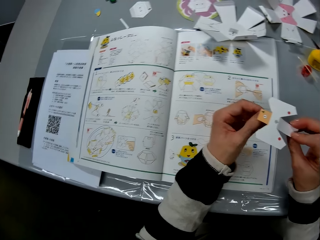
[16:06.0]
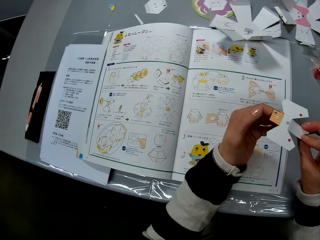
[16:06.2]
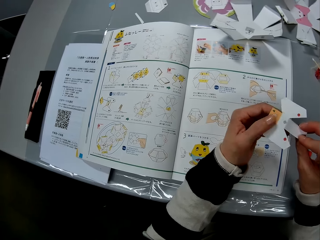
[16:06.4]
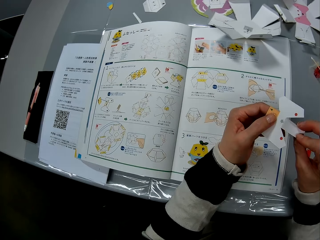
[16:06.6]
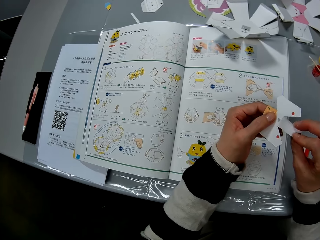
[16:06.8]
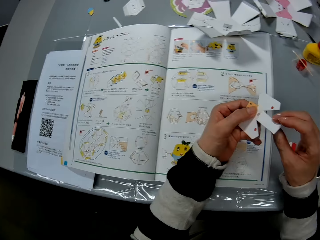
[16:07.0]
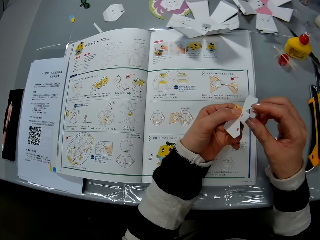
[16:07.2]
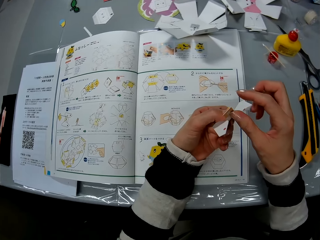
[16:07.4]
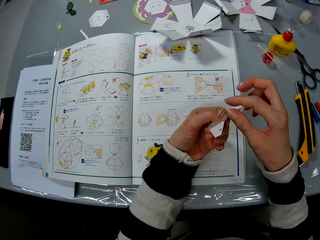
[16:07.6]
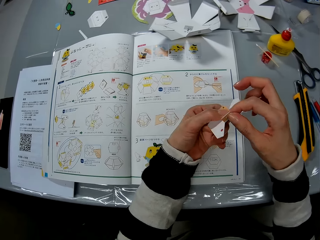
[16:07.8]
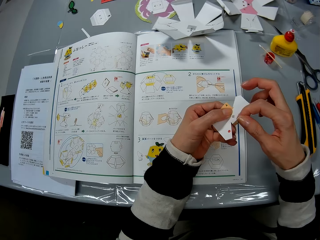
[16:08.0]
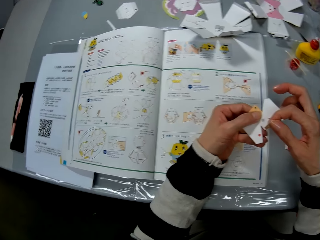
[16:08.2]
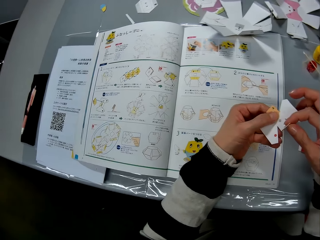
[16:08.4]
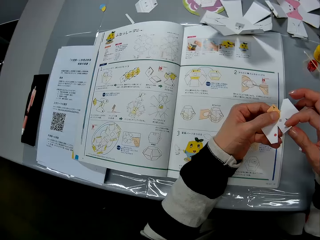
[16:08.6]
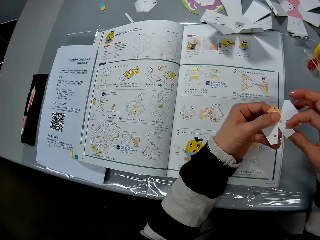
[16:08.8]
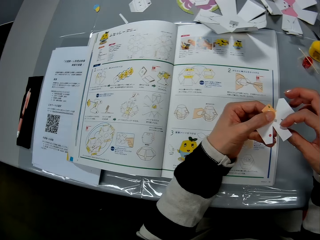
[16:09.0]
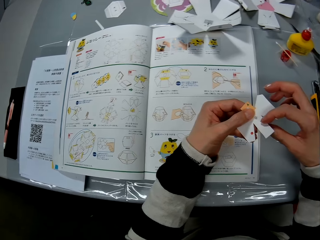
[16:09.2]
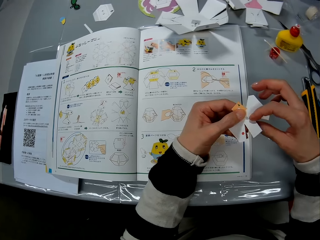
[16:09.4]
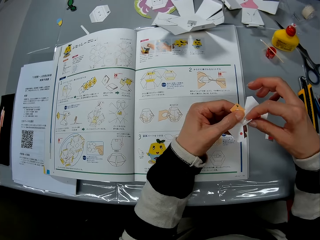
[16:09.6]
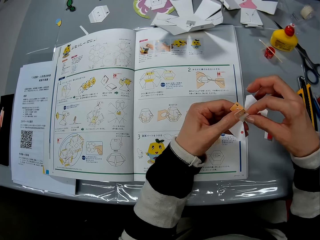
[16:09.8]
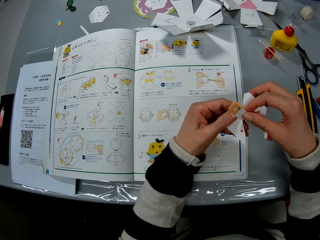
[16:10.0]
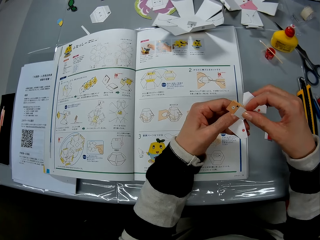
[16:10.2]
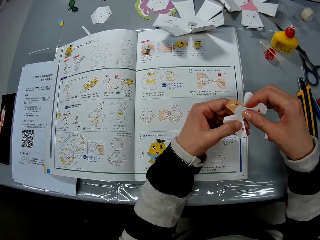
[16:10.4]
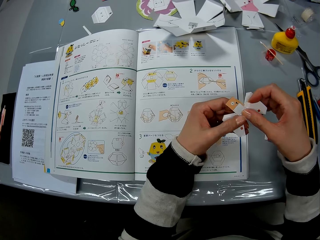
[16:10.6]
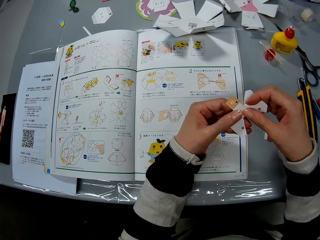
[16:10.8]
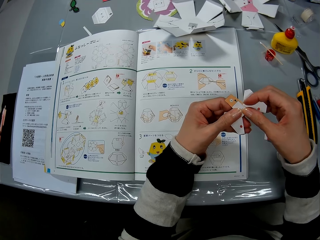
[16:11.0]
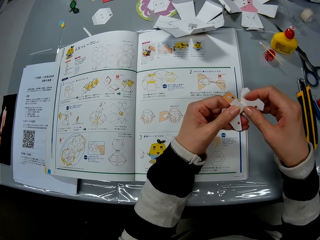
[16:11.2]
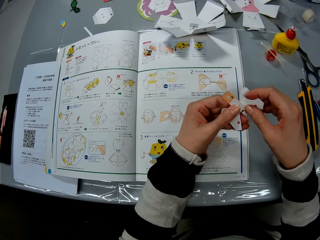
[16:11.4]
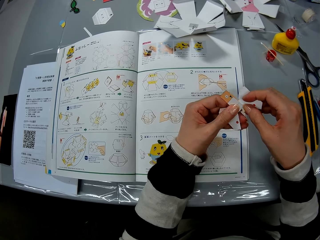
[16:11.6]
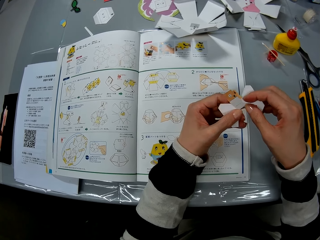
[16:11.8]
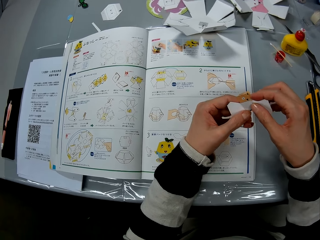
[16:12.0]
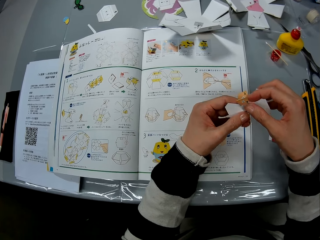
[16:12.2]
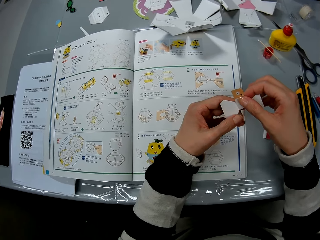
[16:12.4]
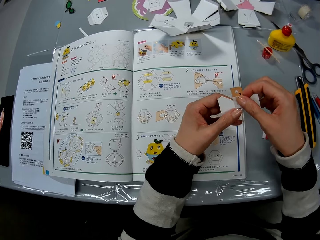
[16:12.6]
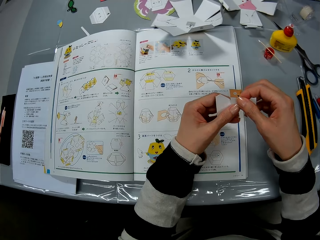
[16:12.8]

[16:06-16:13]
The camera wearer checks the craft paper in her hands. She folds the craft paper with her hands.

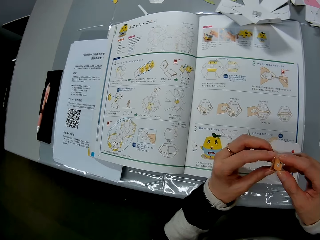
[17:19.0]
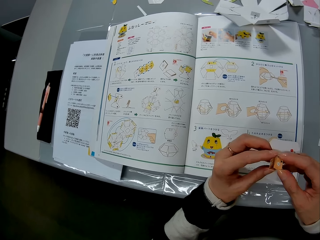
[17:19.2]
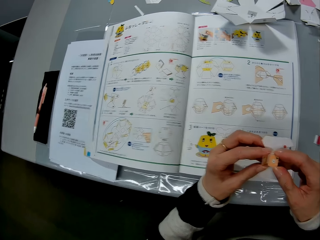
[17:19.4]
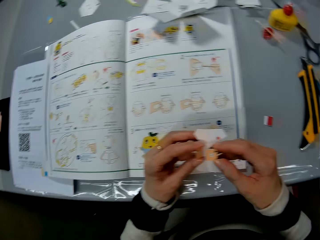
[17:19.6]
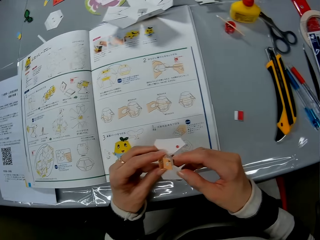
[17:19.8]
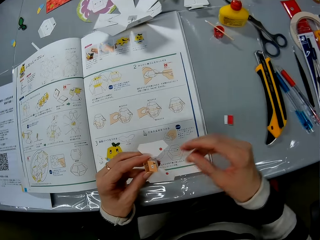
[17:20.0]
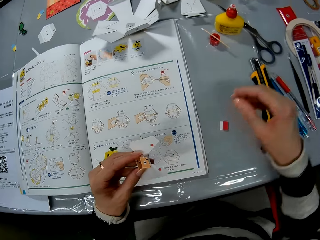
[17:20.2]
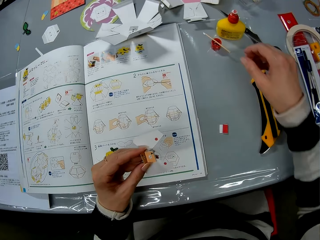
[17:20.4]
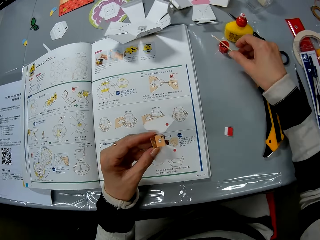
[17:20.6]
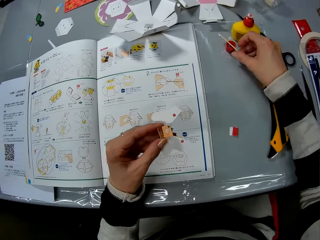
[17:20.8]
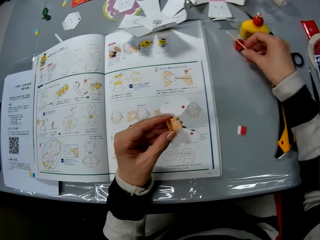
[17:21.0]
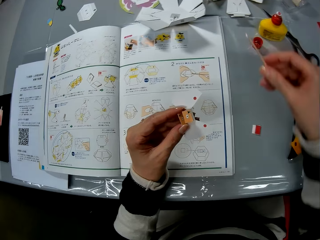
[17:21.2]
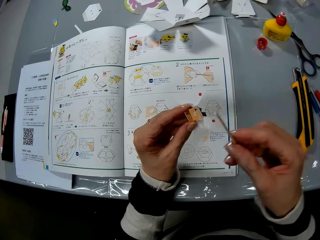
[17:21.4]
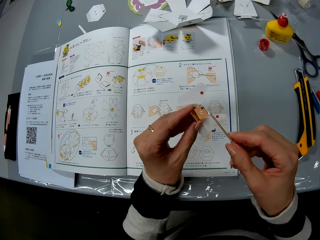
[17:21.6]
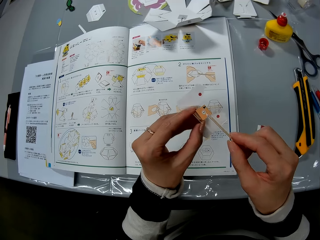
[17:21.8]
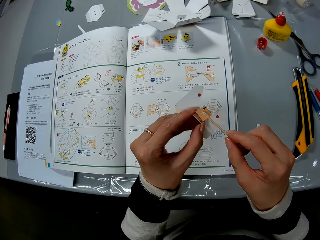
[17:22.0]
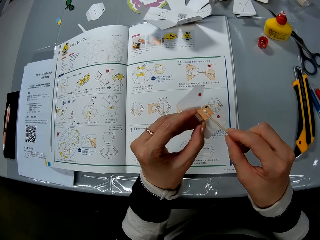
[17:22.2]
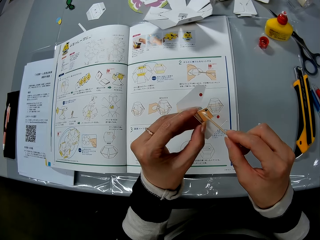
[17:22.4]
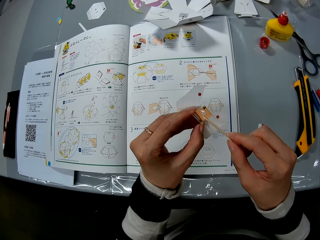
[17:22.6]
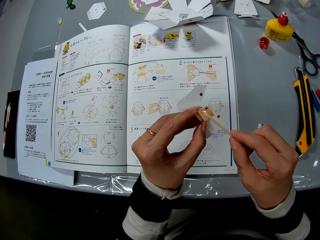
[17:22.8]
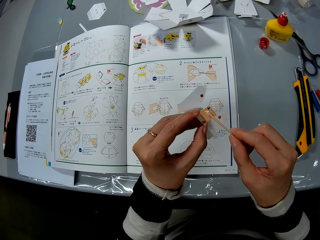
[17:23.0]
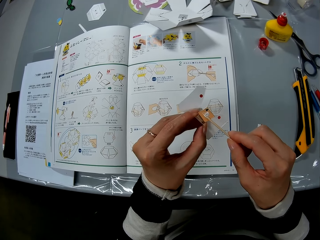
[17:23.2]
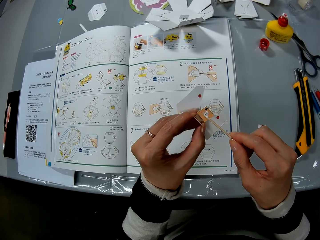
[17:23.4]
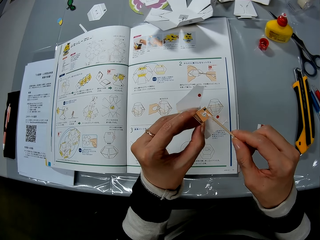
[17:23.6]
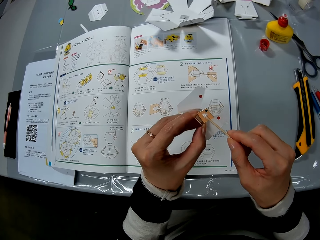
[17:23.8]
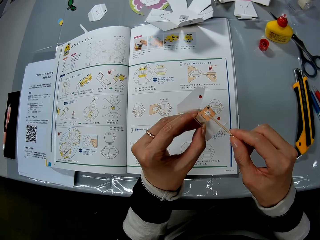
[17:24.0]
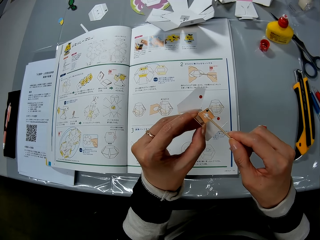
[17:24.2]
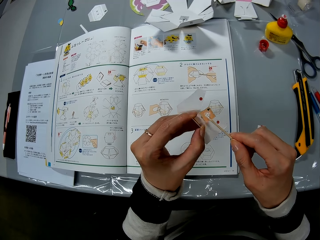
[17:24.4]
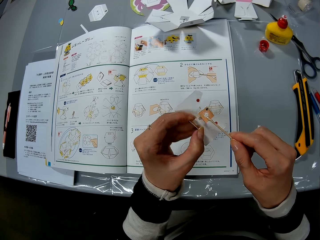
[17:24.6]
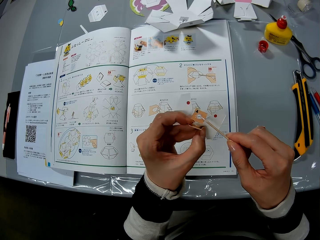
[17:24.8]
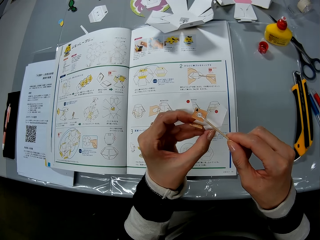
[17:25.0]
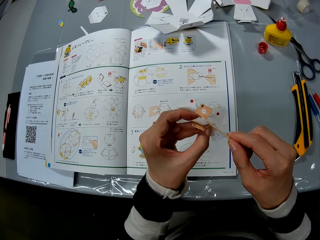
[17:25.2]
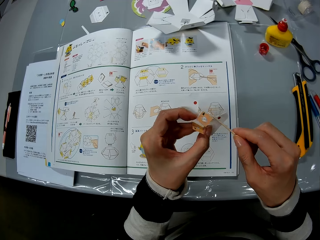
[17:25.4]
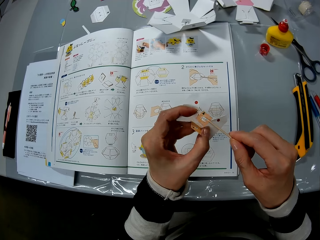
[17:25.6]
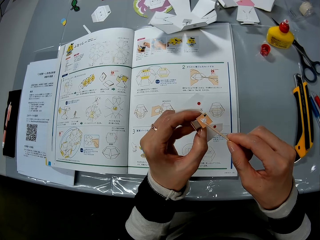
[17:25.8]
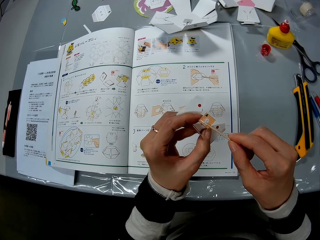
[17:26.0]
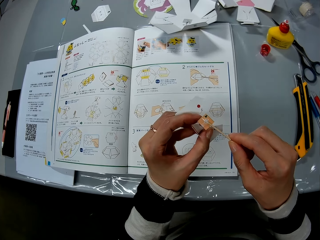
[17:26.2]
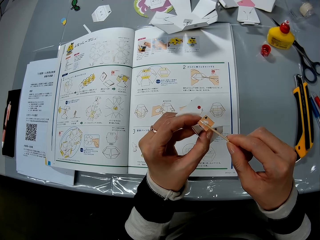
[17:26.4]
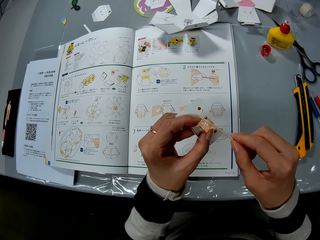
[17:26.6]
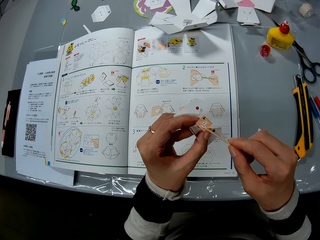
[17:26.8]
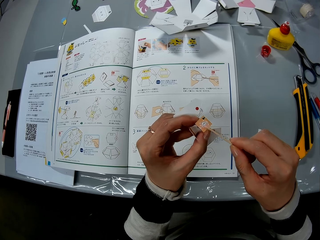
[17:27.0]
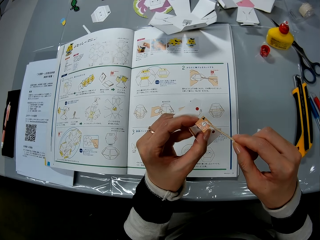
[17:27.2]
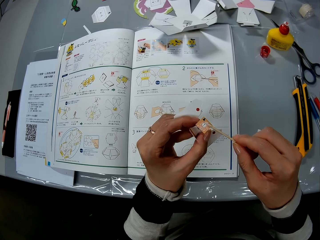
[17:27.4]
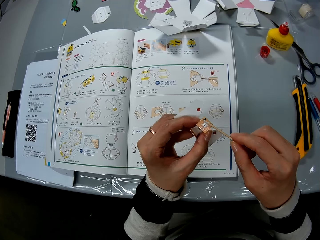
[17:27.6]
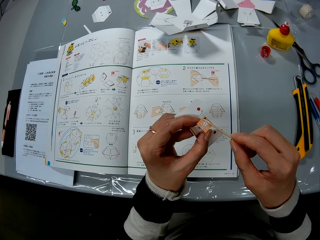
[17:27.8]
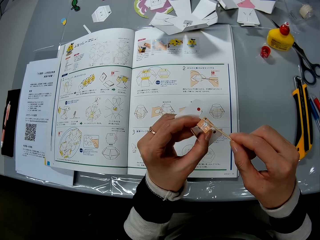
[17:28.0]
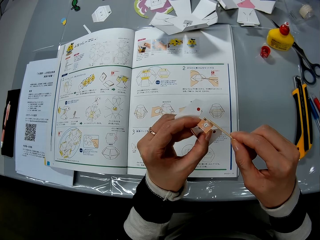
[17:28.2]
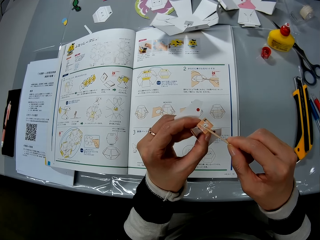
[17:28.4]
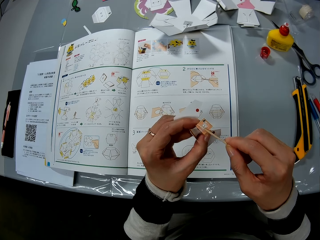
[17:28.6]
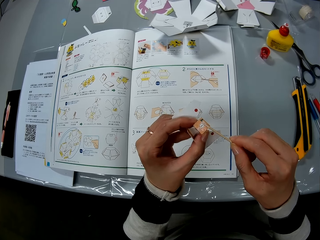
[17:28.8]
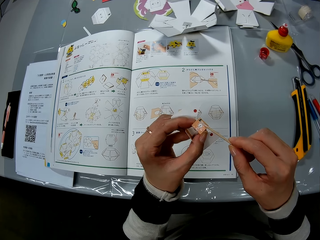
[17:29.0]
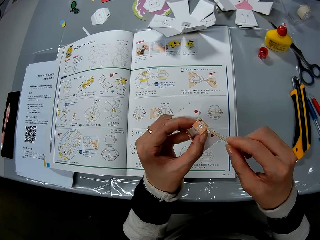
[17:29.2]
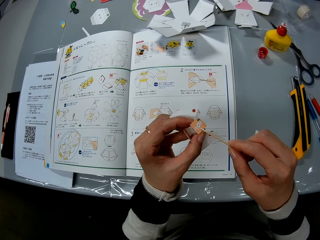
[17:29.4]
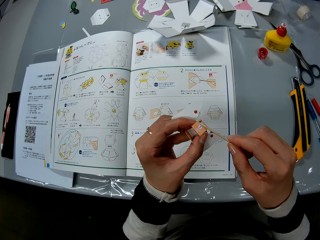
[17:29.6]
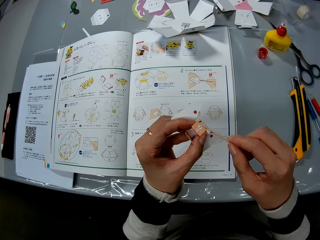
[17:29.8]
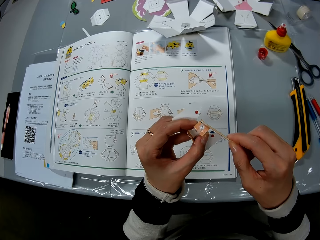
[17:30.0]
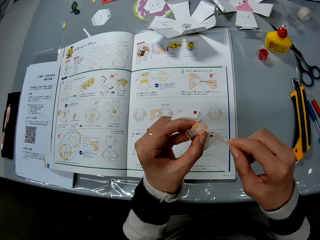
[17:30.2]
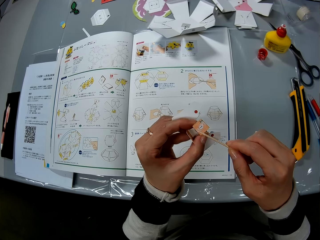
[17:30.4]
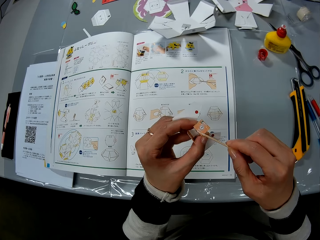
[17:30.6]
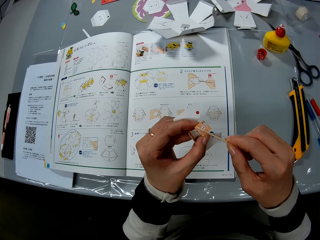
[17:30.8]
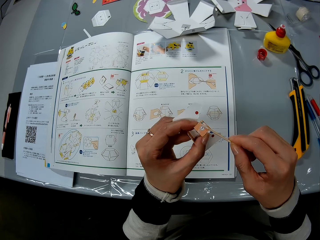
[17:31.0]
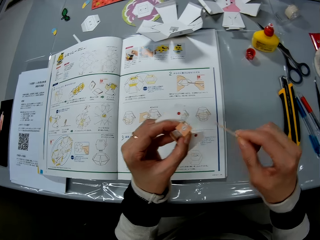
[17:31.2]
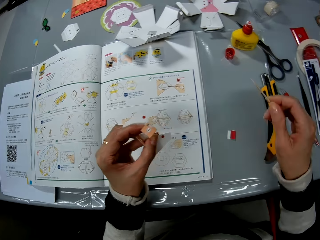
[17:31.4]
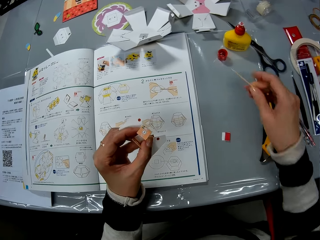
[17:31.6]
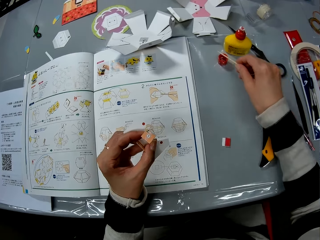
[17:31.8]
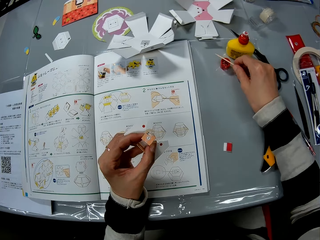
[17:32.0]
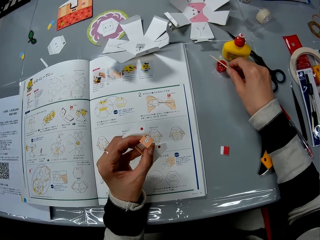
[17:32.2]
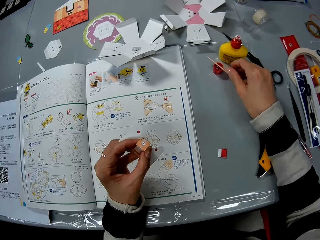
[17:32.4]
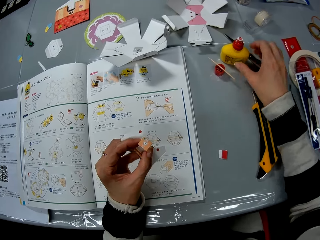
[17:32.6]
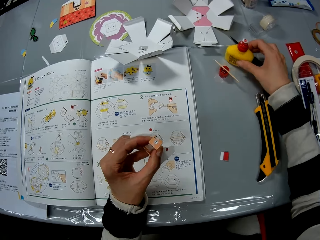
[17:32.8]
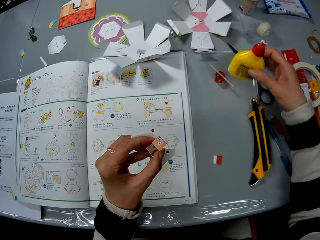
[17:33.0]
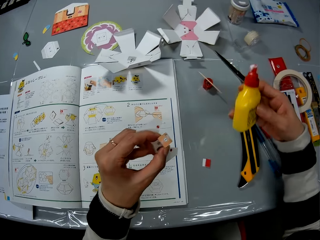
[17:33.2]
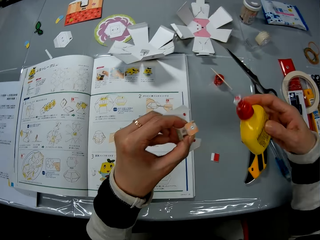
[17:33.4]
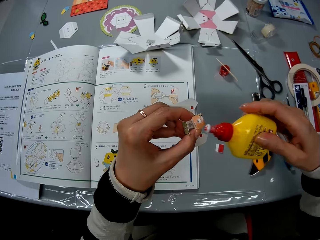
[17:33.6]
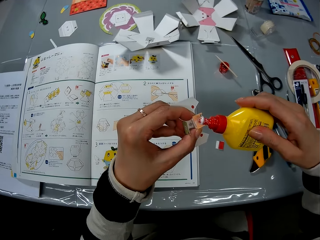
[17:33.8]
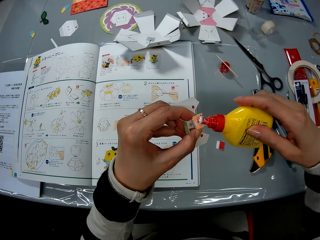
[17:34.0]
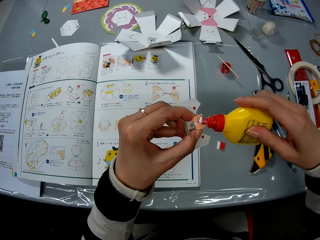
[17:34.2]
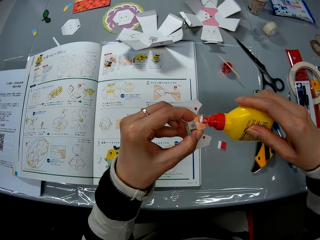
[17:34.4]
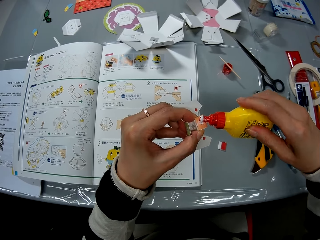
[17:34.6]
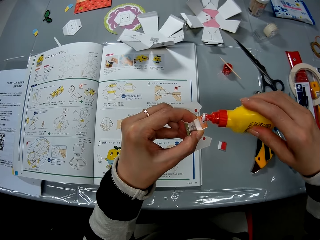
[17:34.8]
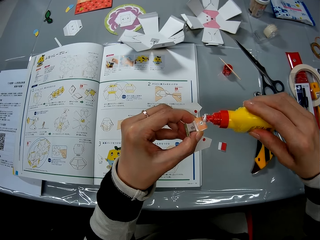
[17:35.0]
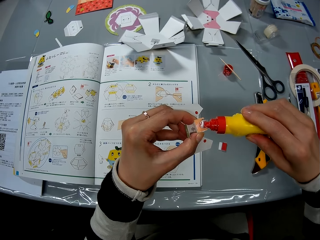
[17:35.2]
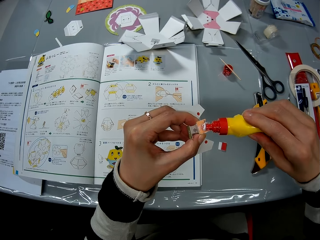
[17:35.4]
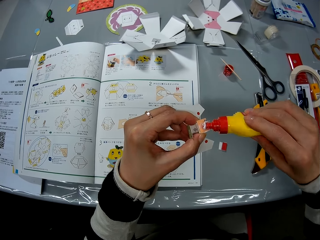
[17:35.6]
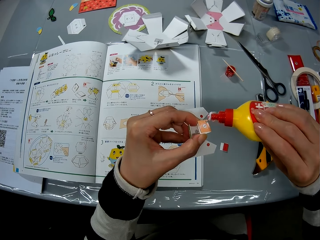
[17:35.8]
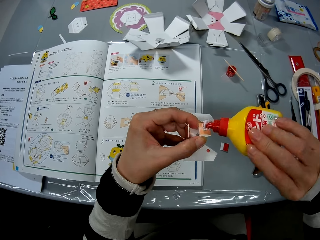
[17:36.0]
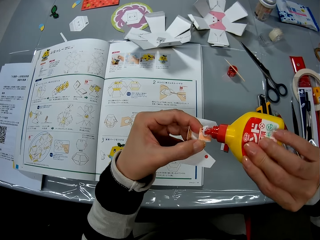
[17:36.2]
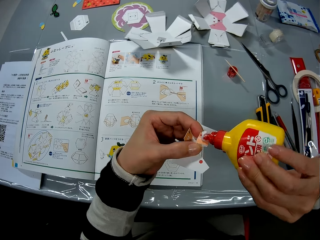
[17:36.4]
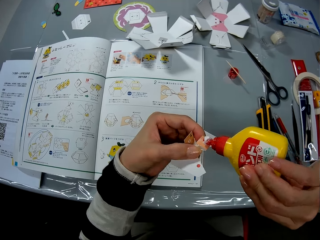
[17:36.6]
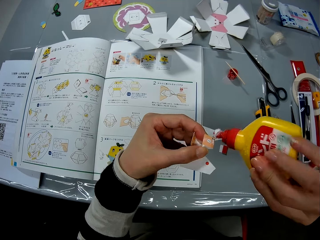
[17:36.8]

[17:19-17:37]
The camera wearer picks up the stick from the glue bottle cover. She applies glue on the piece of craft paper with the stick. She drops the stick on the glue bottle cover. She picks up the office glue bottle from the table. She applies glue on the piece of craft paper.
